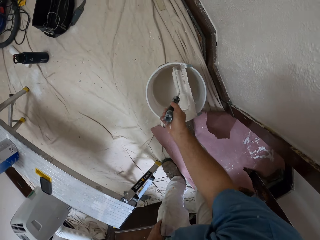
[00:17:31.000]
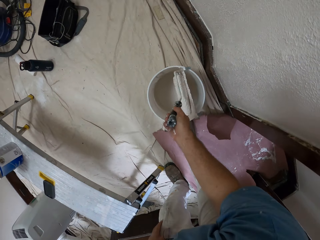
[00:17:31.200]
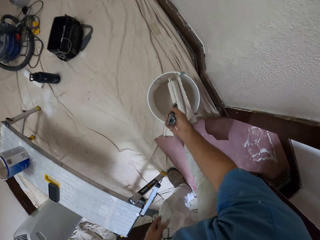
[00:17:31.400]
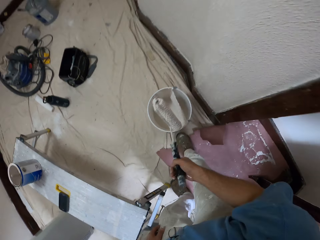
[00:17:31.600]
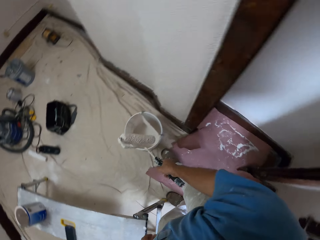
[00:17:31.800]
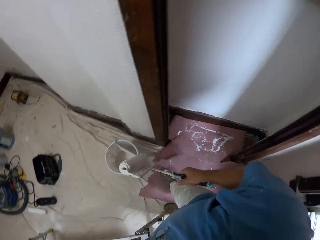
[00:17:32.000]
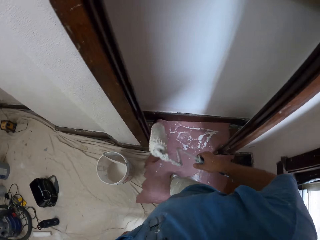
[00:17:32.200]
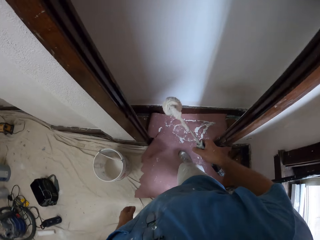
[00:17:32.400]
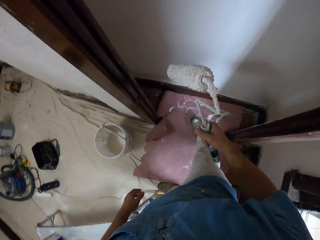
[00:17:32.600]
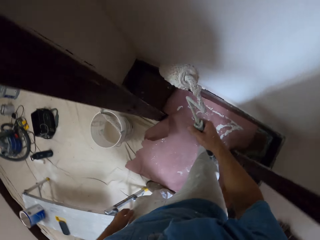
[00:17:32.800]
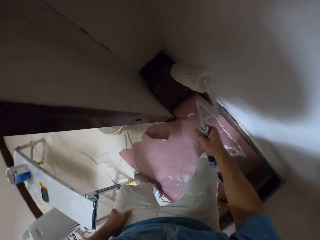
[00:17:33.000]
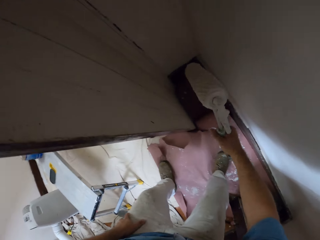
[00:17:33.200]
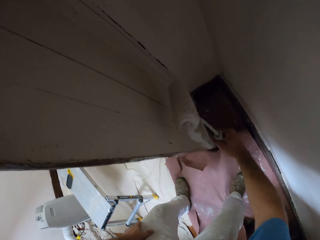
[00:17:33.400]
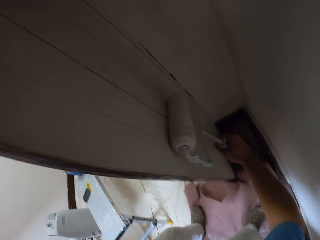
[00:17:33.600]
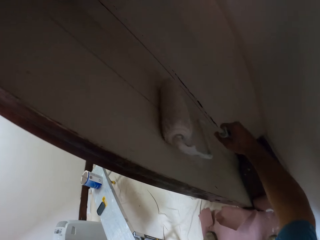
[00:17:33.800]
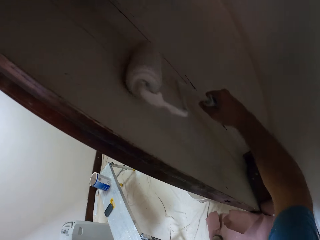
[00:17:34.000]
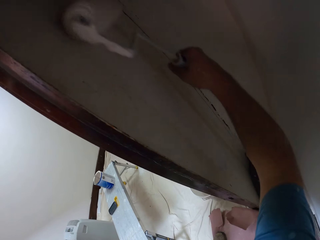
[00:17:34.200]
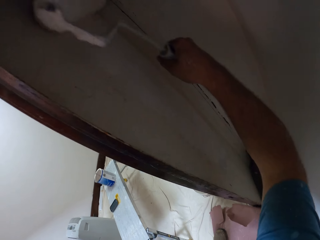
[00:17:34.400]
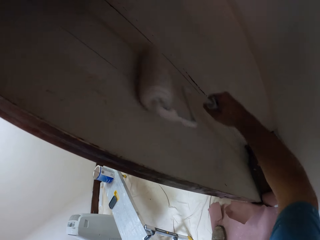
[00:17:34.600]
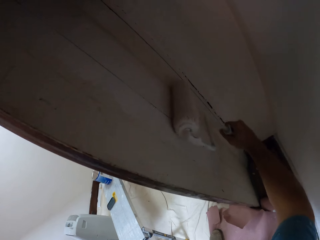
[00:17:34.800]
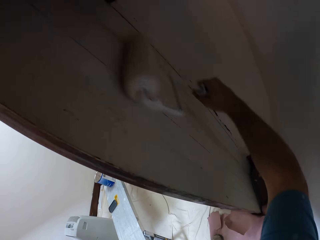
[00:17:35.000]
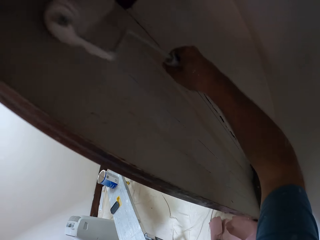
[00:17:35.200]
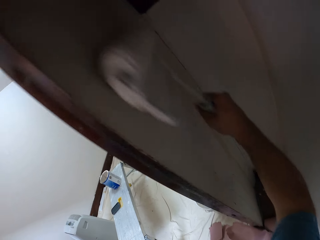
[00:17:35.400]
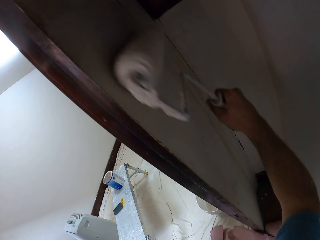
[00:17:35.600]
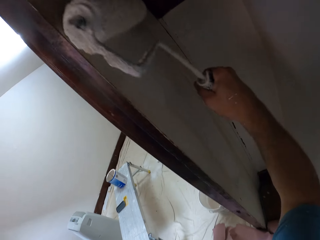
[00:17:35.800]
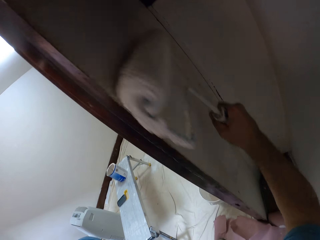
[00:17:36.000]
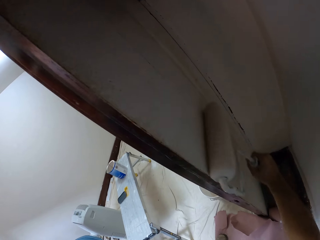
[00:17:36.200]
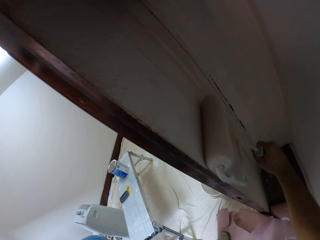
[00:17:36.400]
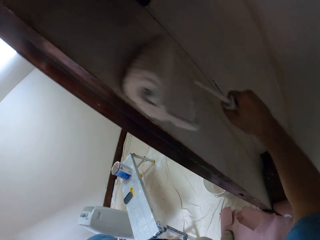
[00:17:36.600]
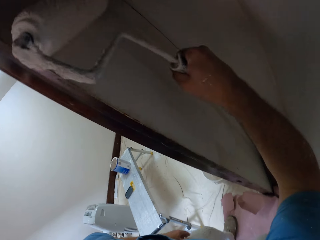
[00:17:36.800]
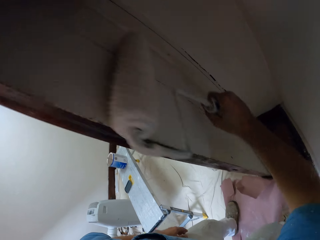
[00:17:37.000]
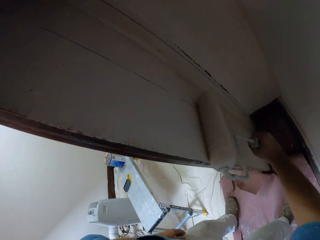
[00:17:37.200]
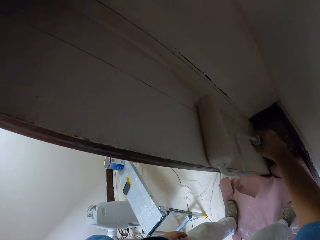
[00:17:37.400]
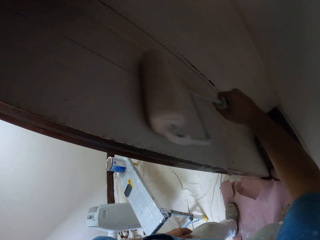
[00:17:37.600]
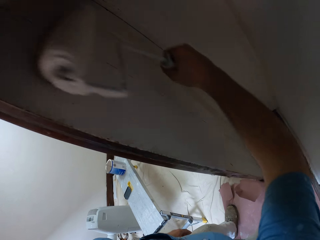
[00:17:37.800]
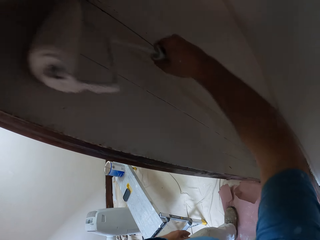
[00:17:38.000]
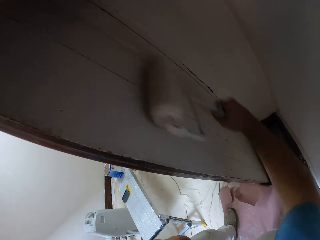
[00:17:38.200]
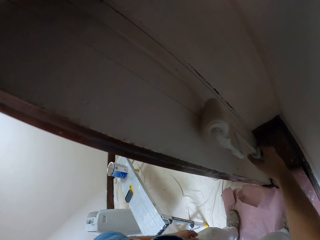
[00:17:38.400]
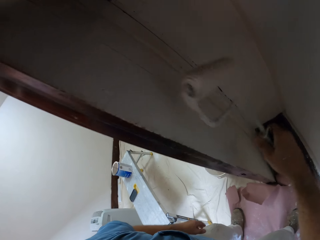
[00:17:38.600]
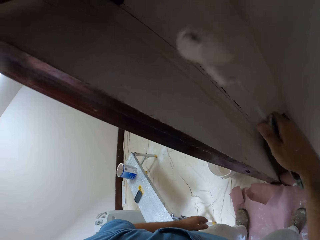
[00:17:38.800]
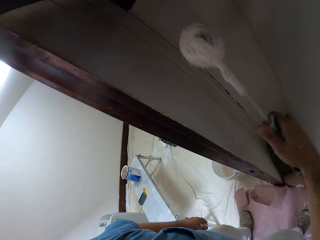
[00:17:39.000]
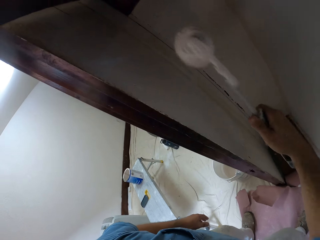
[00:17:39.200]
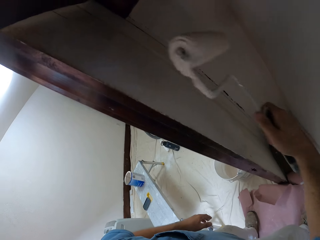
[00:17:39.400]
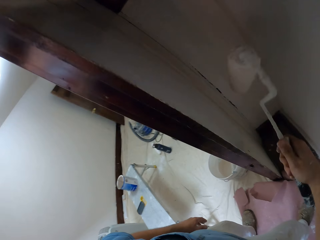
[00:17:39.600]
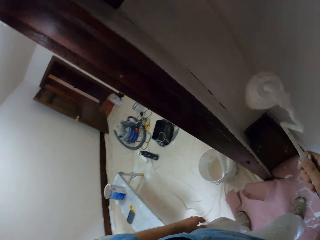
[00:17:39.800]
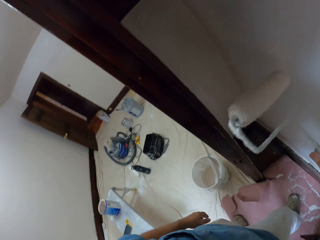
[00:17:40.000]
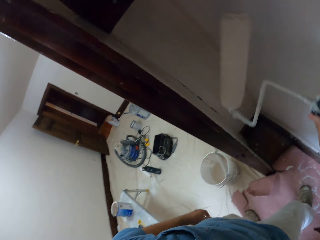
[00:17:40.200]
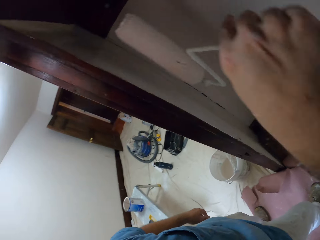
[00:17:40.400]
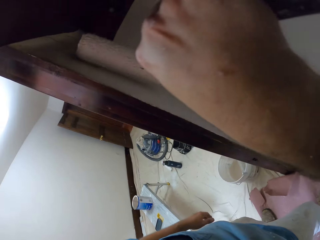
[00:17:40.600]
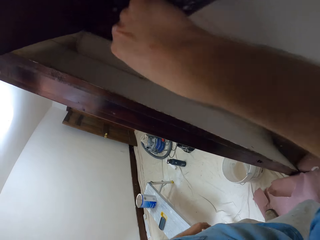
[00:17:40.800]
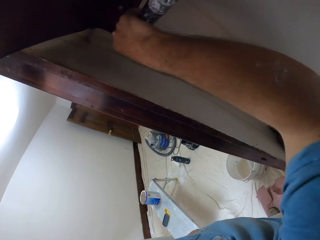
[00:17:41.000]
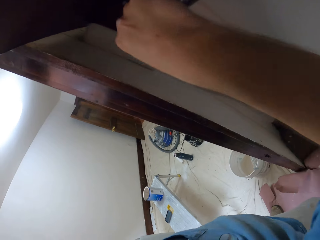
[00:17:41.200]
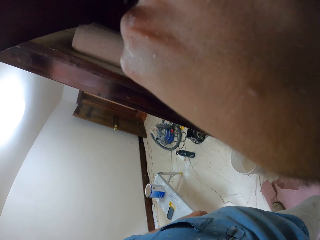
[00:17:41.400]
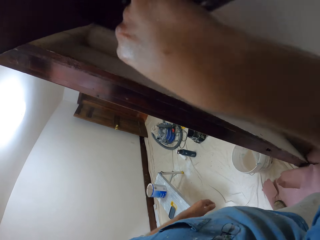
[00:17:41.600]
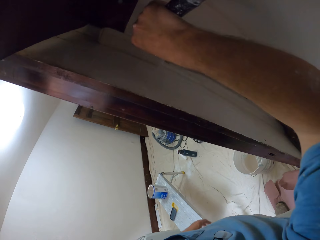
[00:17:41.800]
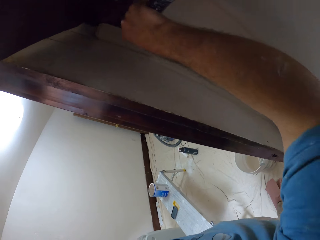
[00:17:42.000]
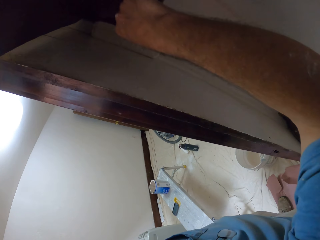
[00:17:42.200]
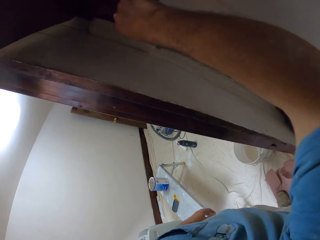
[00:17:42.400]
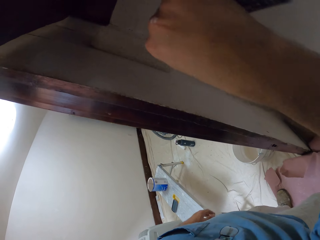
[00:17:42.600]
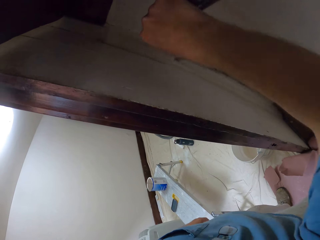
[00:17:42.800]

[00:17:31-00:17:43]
The camera wearer removes the paint roller from the paint bucket. They move away from the bucket of paint. They paint the wall or wood with the paint roller.

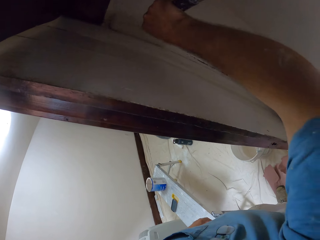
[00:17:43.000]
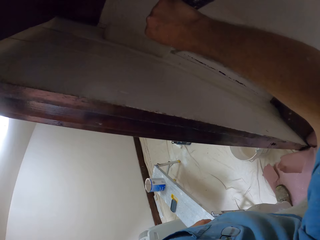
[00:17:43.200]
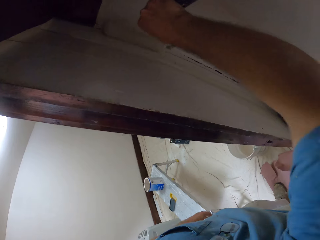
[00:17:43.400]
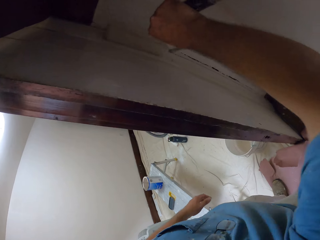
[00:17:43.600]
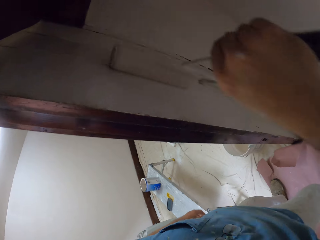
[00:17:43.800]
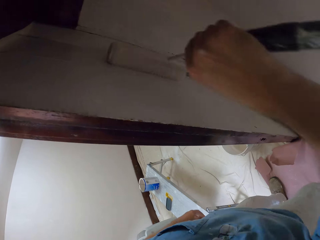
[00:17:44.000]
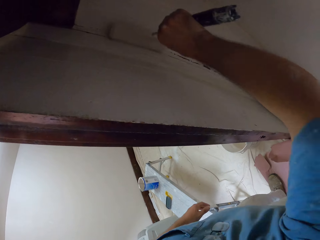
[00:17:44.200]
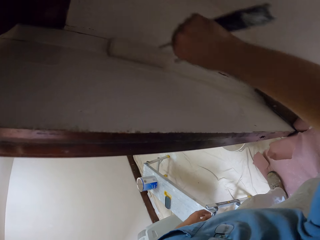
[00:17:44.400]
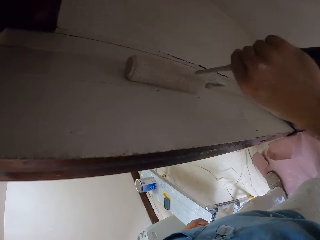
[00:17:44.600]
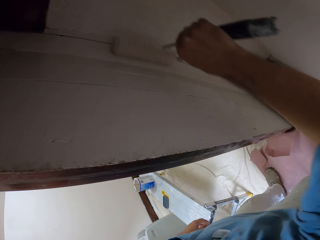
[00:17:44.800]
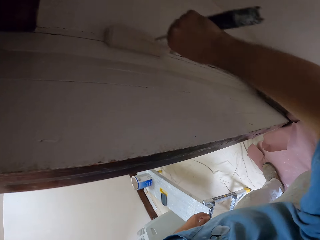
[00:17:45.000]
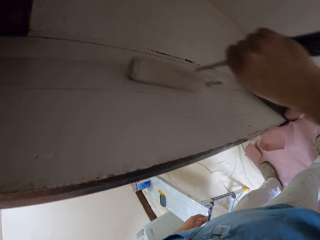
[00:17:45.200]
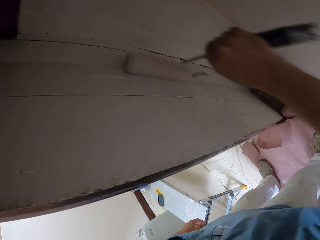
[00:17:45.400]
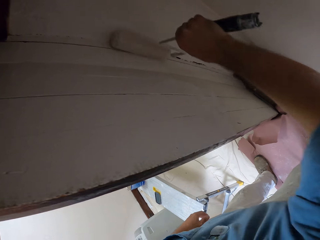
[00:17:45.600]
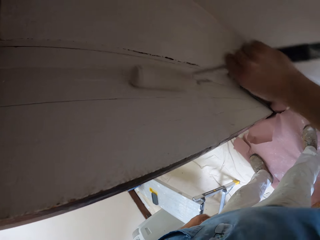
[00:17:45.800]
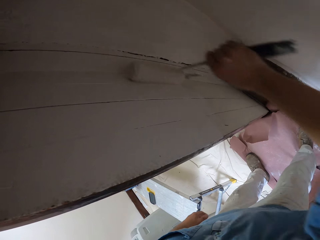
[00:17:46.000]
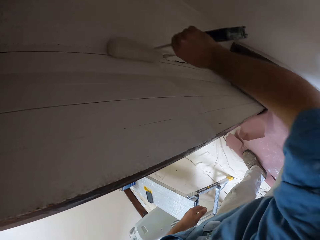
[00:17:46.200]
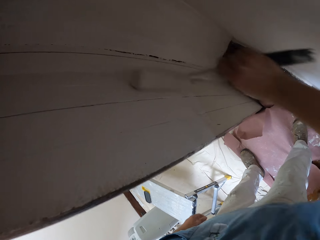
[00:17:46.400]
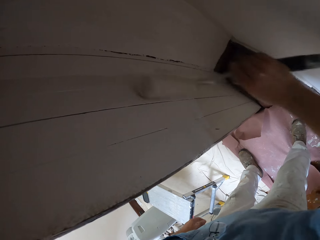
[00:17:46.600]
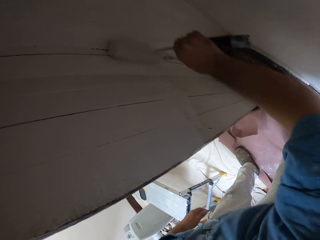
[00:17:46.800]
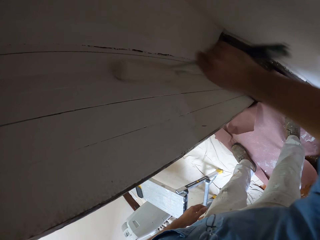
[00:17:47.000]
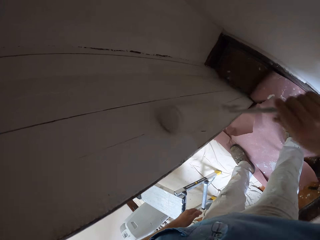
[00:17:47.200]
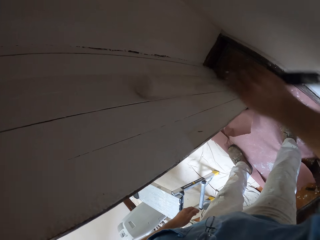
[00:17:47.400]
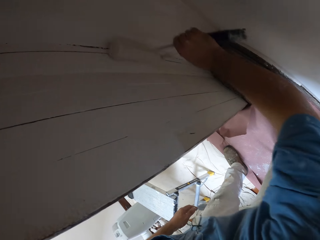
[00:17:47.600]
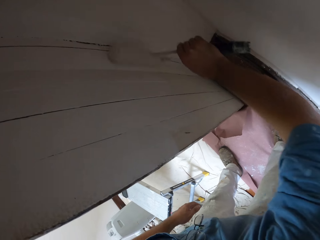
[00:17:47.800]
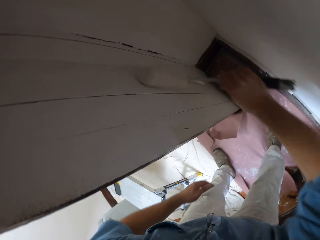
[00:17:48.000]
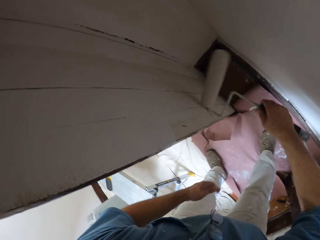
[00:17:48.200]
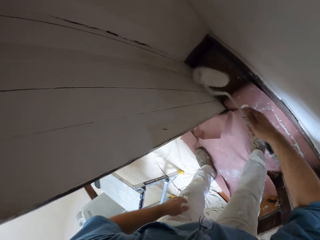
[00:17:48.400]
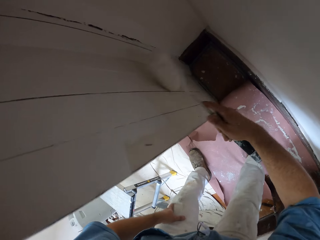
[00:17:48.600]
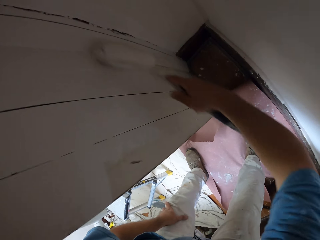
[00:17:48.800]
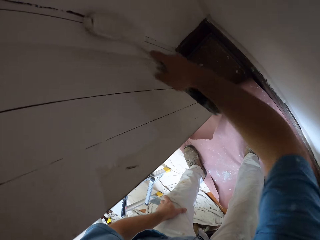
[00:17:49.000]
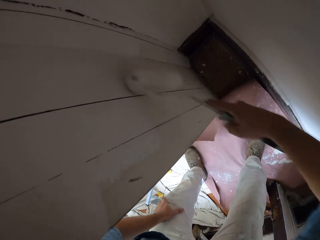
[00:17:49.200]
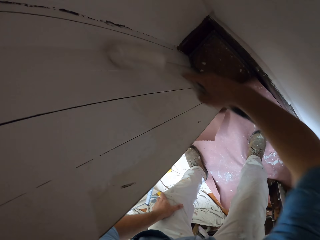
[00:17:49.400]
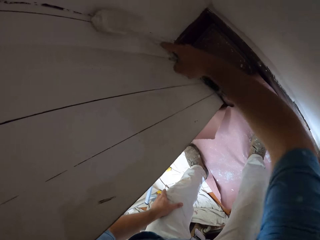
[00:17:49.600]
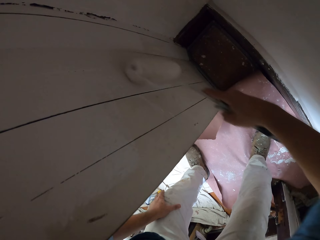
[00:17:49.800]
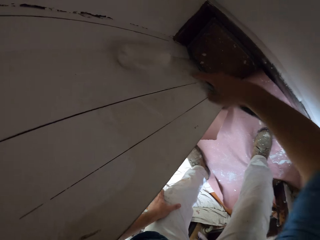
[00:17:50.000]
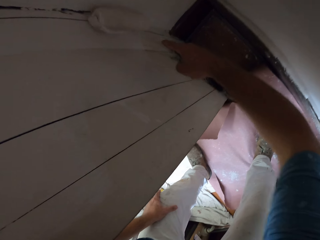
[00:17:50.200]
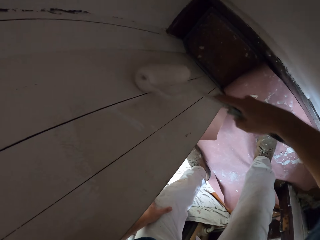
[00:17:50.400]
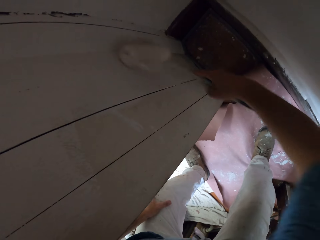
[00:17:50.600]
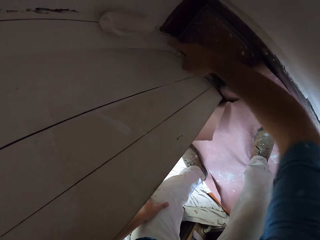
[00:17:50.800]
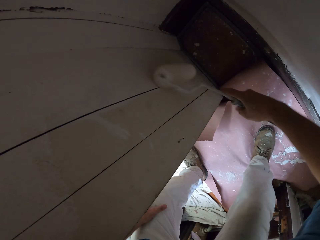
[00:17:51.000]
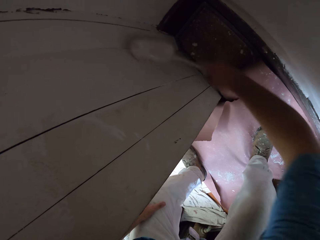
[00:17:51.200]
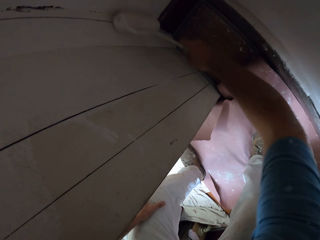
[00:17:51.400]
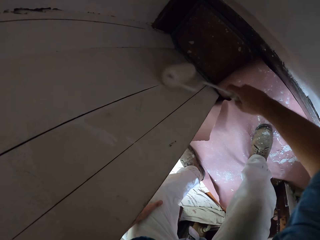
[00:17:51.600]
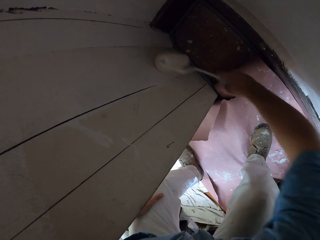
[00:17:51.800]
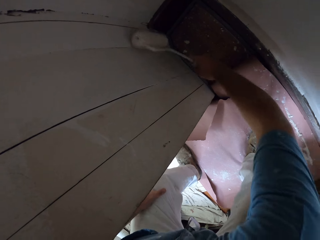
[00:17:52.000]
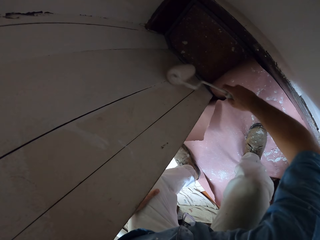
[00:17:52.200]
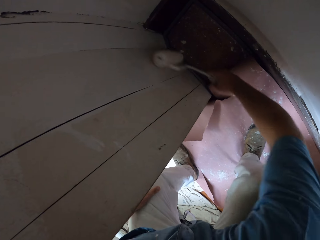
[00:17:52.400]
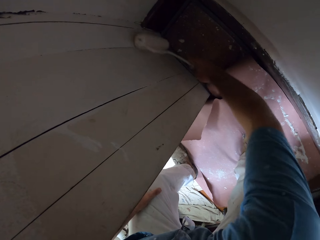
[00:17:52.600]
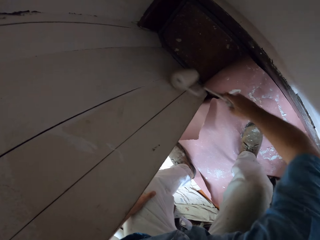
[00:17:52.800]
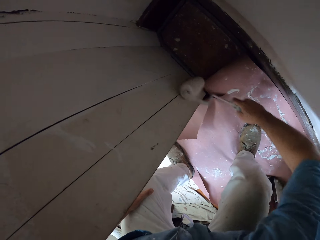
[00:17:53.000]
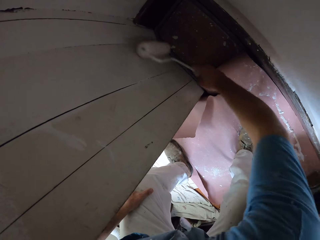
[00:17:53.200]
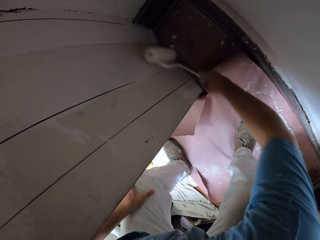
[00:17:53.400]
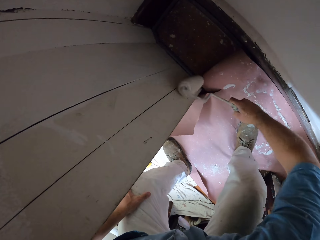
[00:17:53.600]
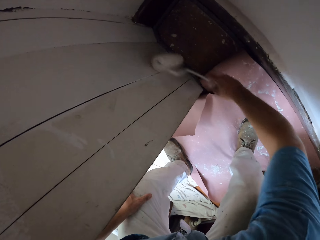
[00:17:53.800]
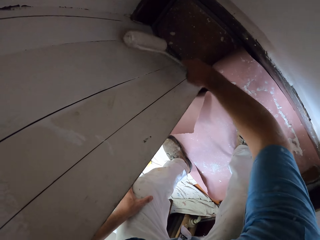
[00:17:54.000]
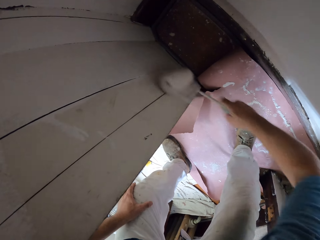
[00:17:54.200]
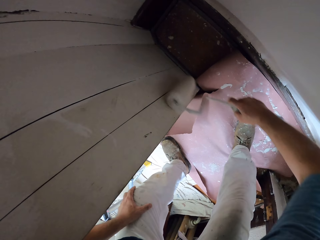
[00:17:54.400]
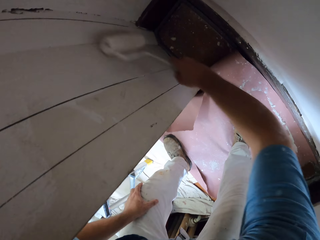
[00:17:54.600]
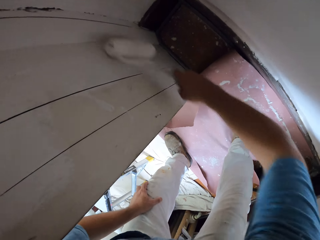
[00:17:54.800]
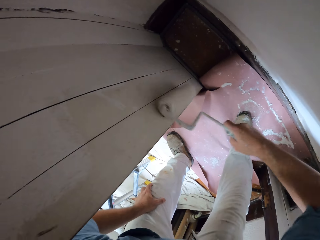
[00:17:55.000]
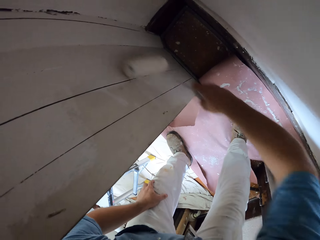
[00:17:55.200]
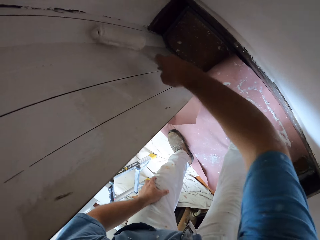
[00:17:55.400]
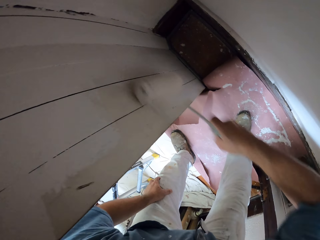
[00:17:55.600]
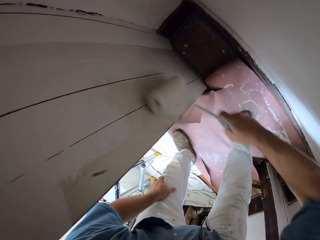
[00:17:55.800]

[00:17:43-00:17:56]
The camera wearer places his hand on his knee. He paints the wood with a paint roll.
